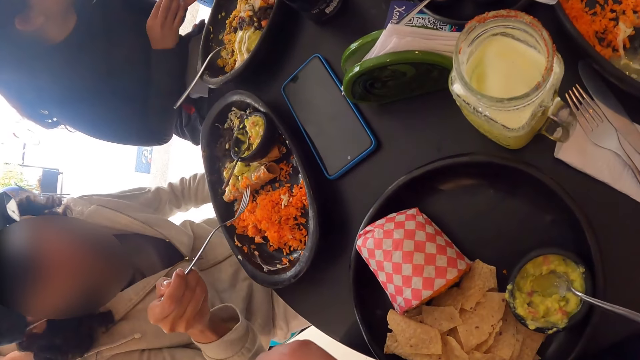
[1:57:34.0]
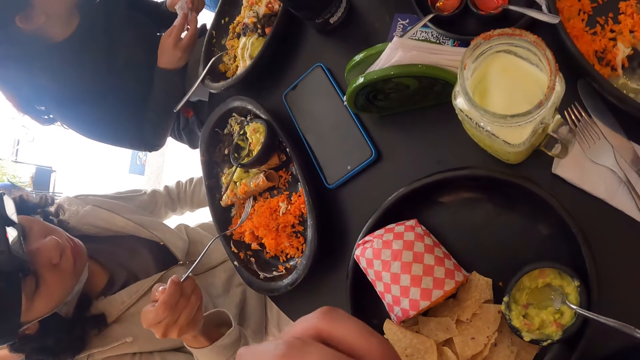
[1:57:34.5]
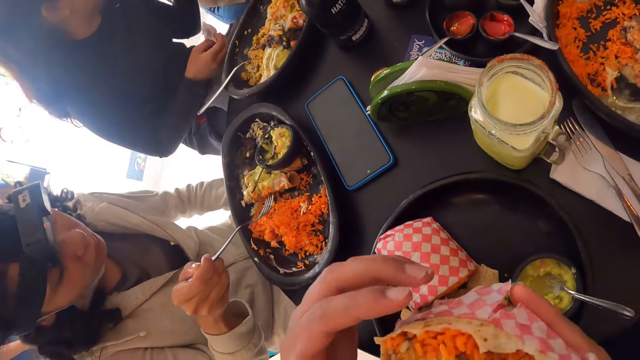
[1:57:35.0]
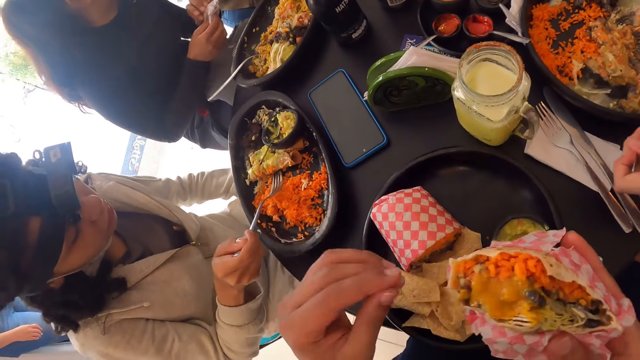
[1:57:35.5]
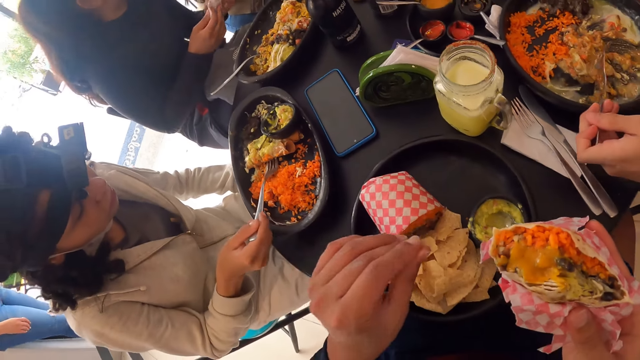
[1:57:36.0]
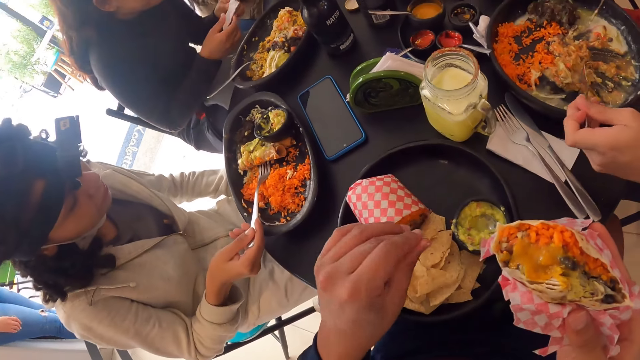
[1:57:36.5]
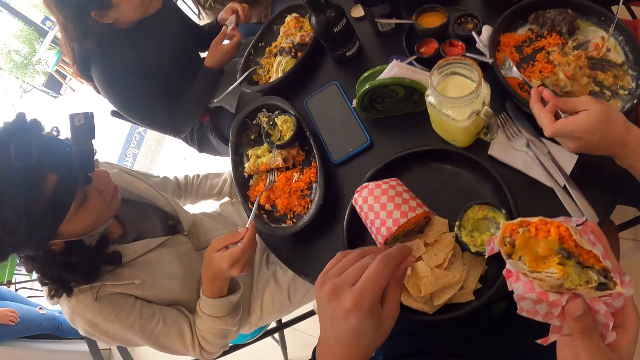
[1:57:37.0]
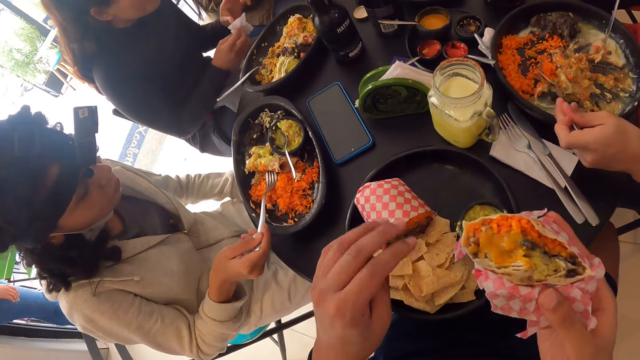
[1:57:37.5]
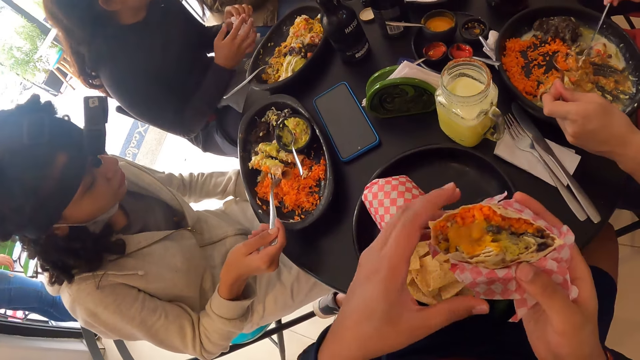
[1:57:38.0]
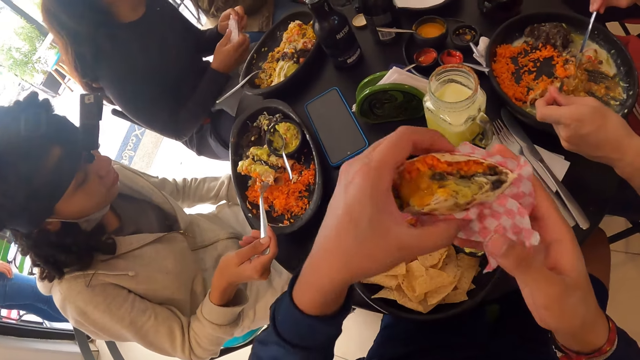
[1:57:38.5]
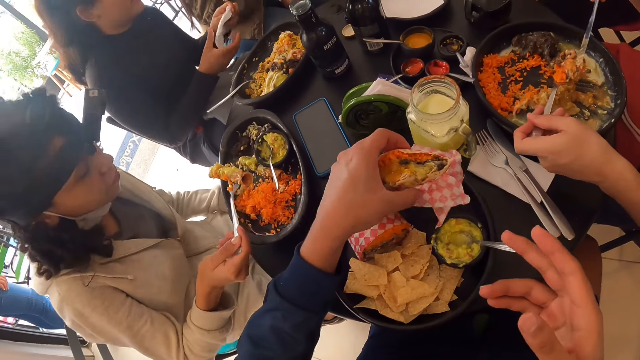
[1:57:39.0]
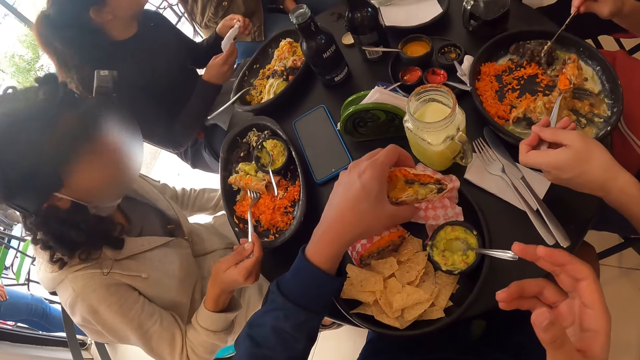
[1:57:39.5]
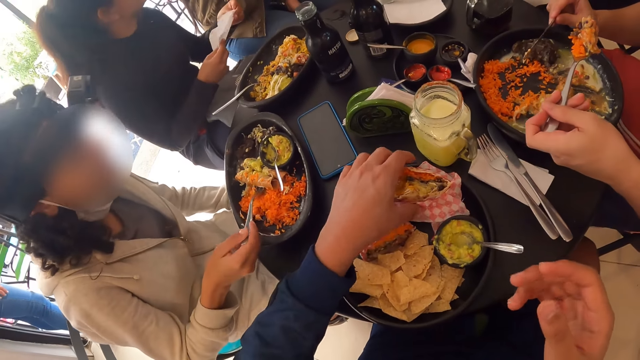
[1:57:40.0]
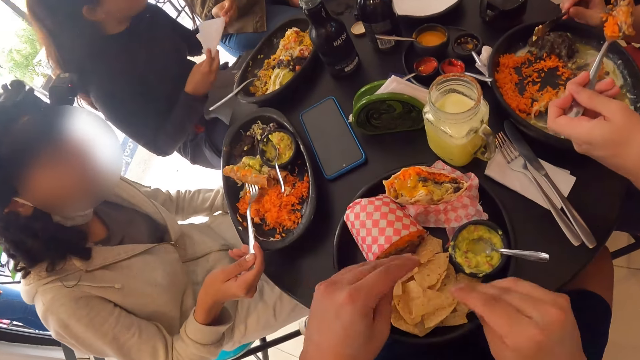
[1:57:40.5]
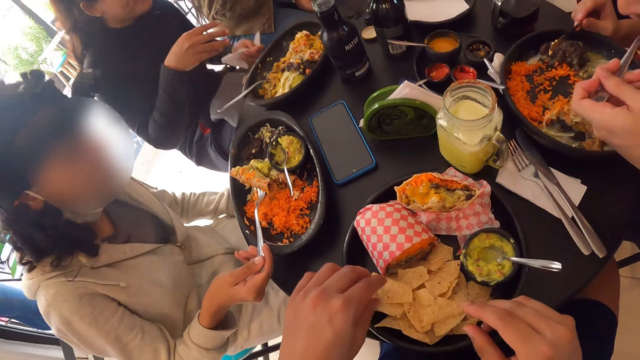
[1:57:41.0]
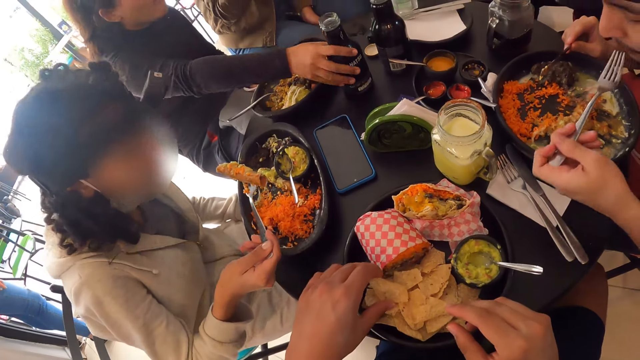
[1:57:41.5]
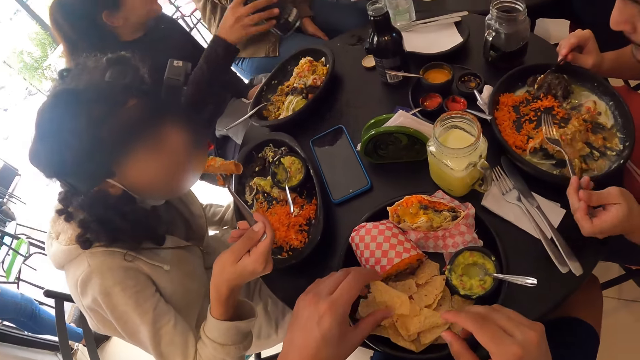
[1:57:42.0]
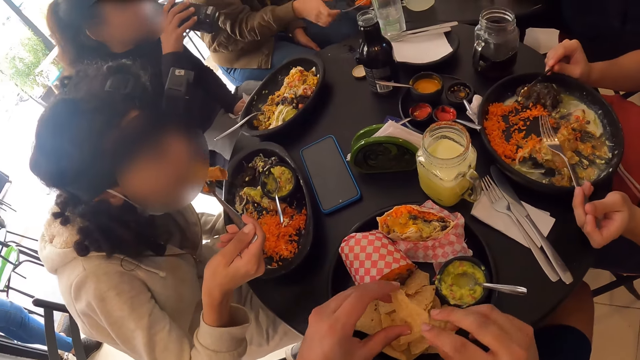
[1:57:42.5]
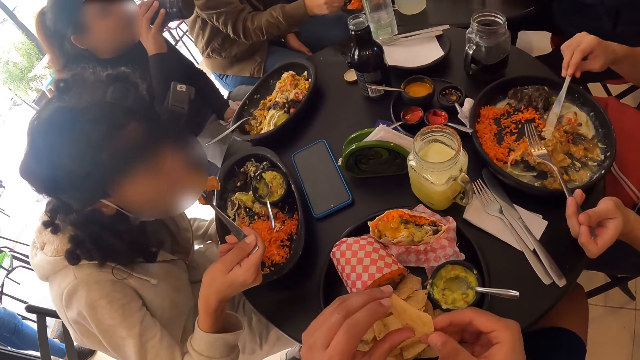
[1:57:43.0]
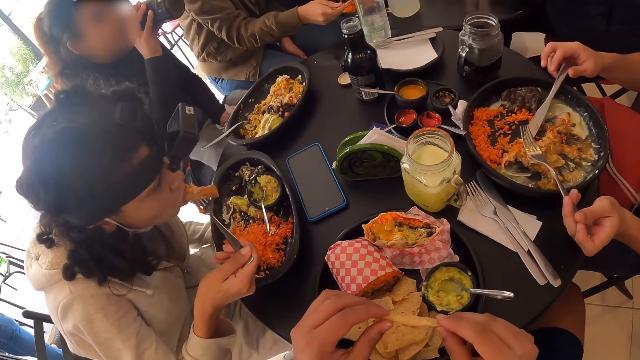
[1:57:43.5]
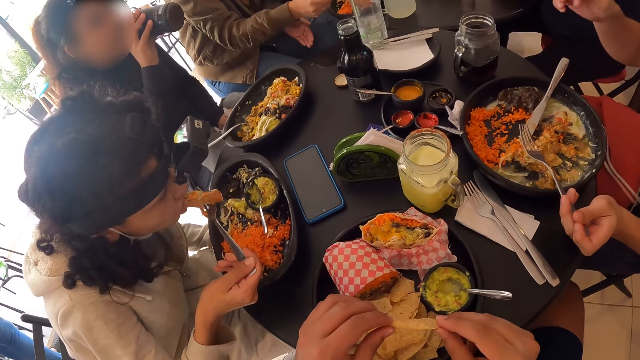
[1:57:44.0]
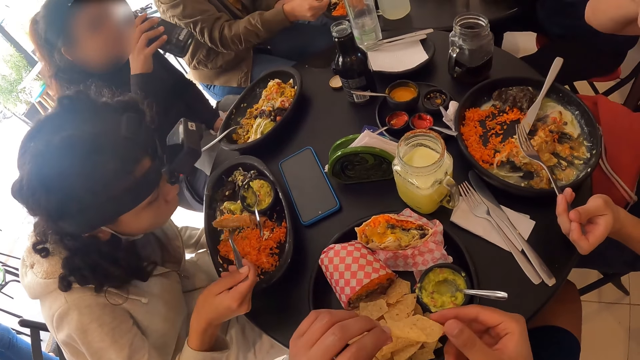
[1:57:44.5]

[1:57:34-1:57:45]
A man takes Chinese rice with samosa from the plate on the table with the fork in his left hand. A woman takes Chinese rice with salad from the plate of food on the table with the fork in her right hand. The camera wearer drops the salad wrap on the plate on the table with his left hand. The woman takes beef from the plate on the table with the fork in her right hand. The camera wearer takes a potato chip from the plate on the table with his left hand. Another woman picks up the bottle from the table with her right hand. The first woman puts the beef into her mouth with the fork in her right hand. The other woman drinks from the bottle in her right hand. The man drops the knife in his right hand into the plate on the table. The camera wearer passes the potato chip from his left hand to his right hand.

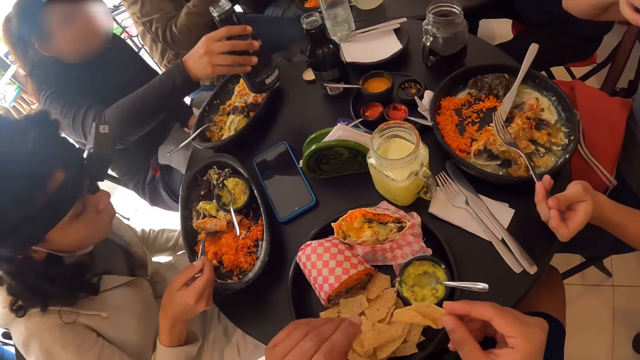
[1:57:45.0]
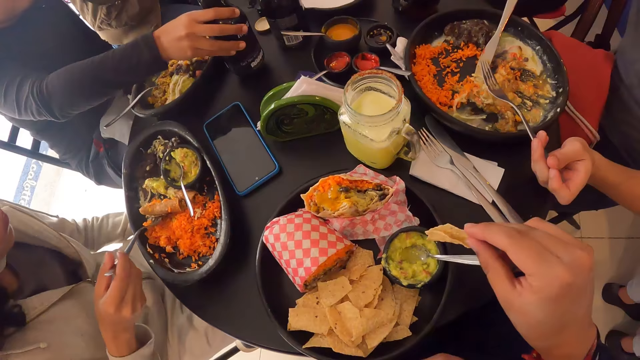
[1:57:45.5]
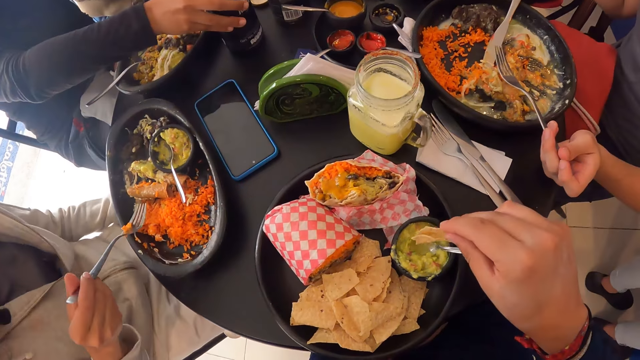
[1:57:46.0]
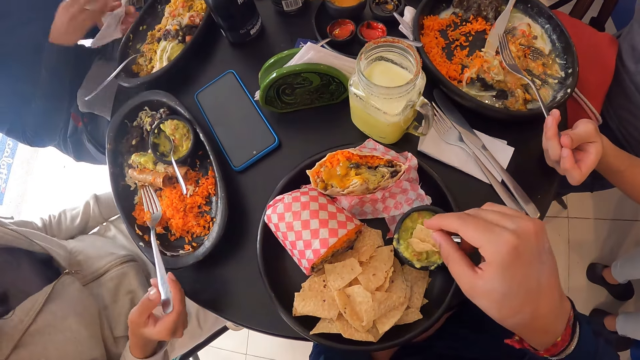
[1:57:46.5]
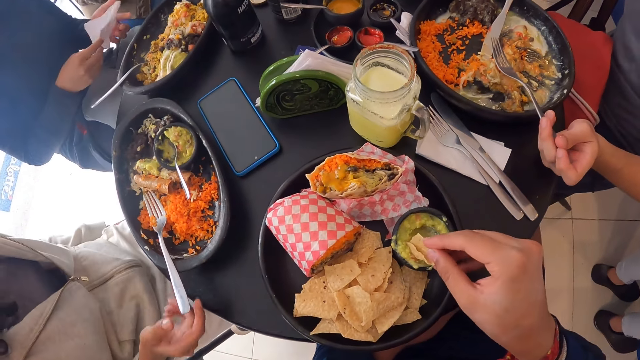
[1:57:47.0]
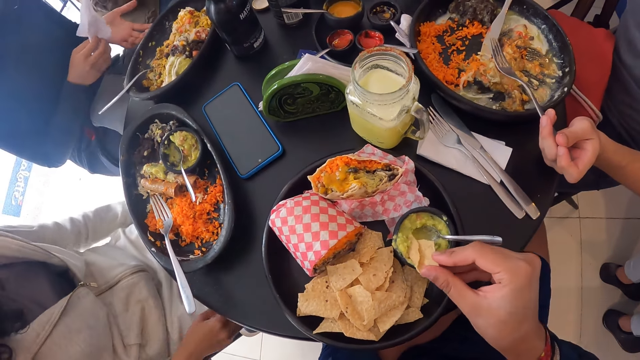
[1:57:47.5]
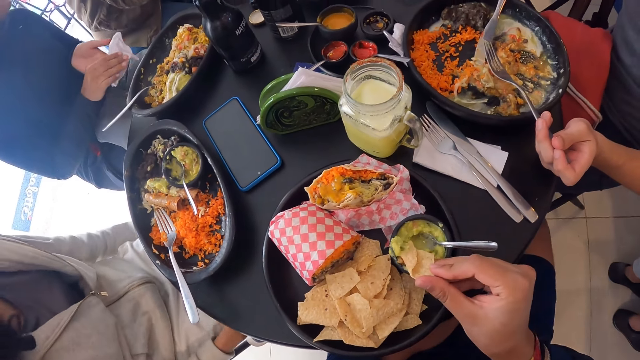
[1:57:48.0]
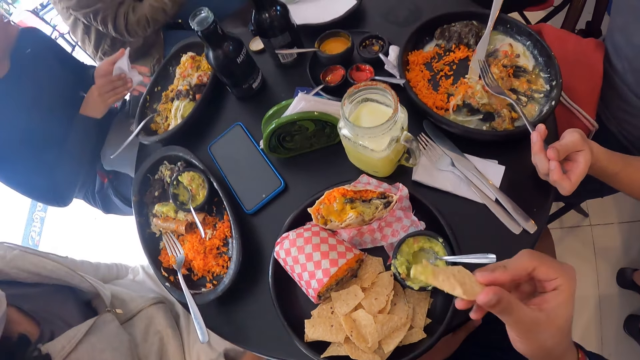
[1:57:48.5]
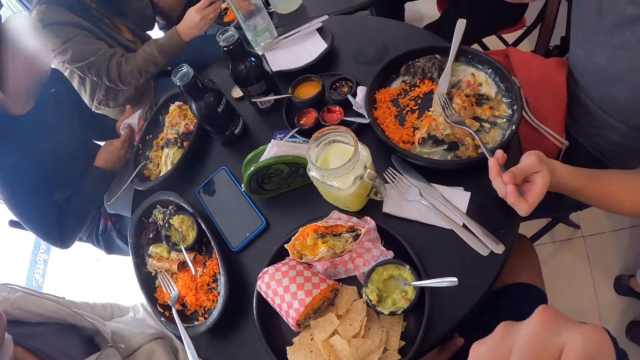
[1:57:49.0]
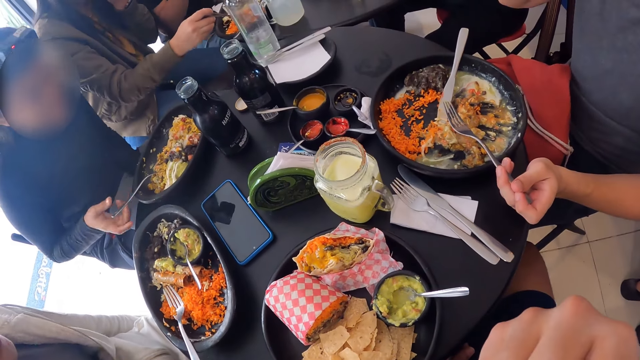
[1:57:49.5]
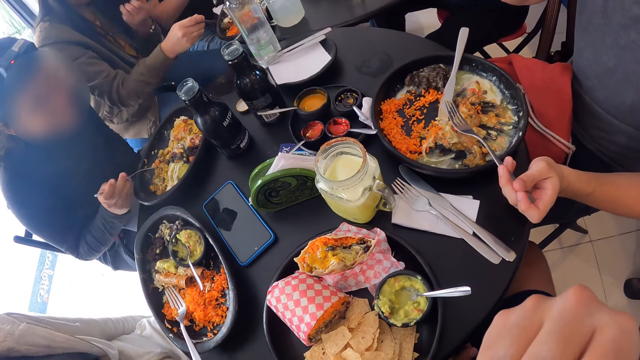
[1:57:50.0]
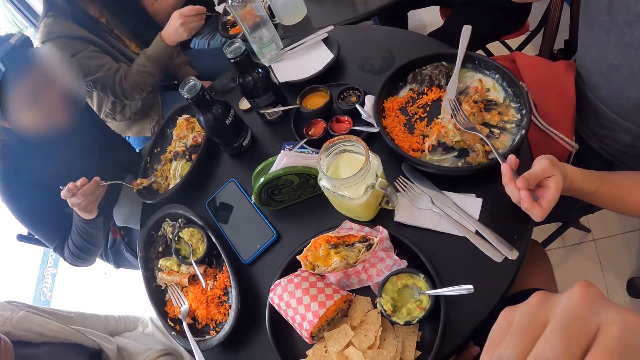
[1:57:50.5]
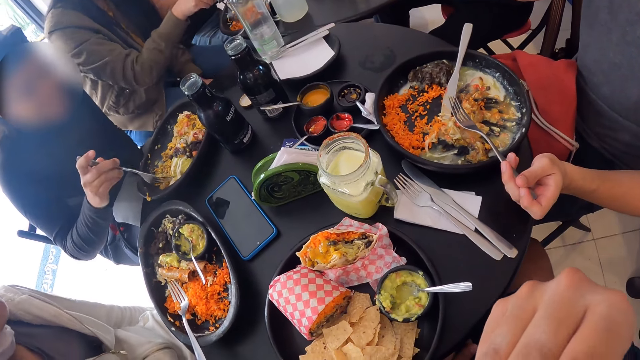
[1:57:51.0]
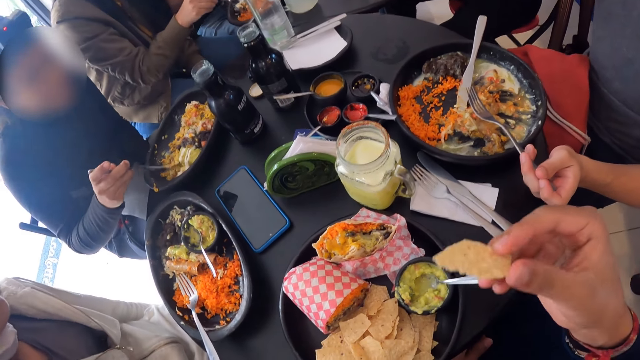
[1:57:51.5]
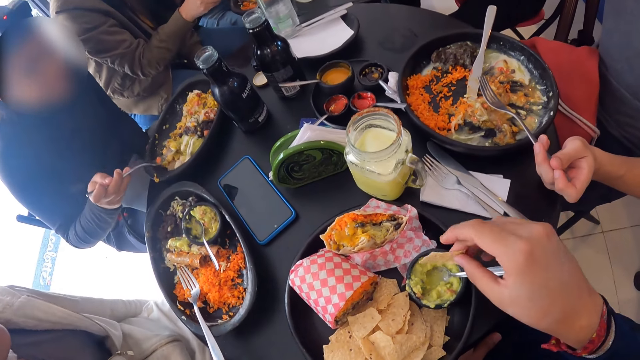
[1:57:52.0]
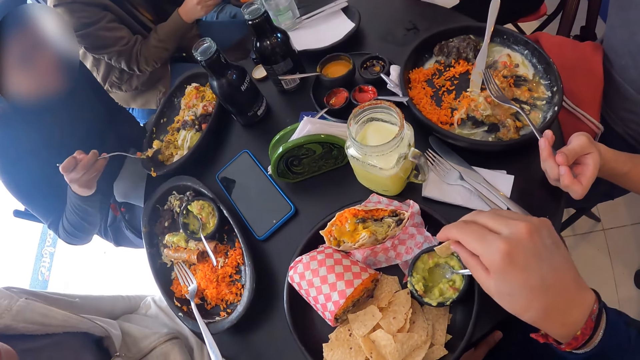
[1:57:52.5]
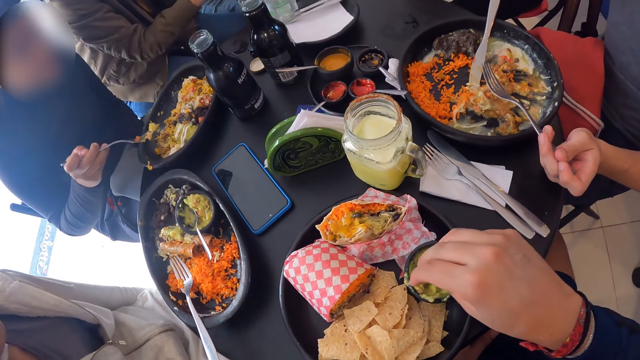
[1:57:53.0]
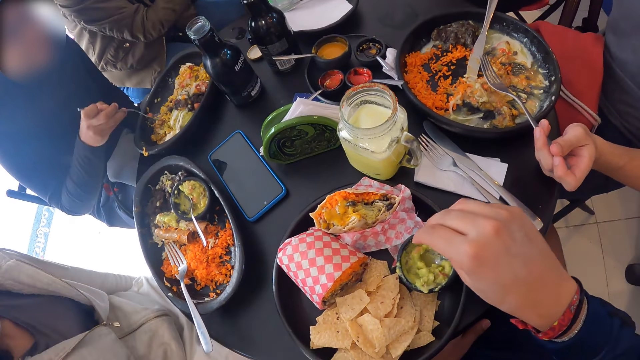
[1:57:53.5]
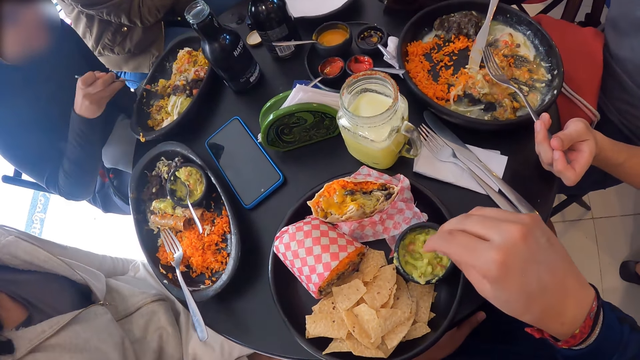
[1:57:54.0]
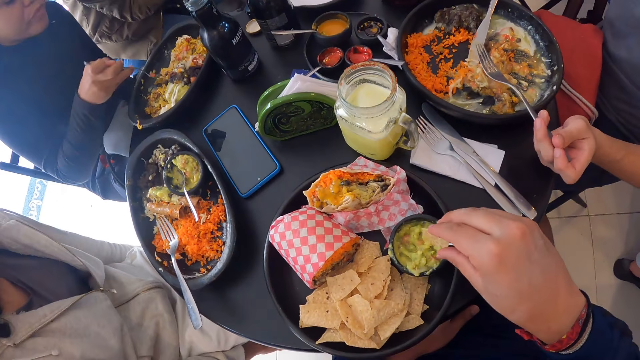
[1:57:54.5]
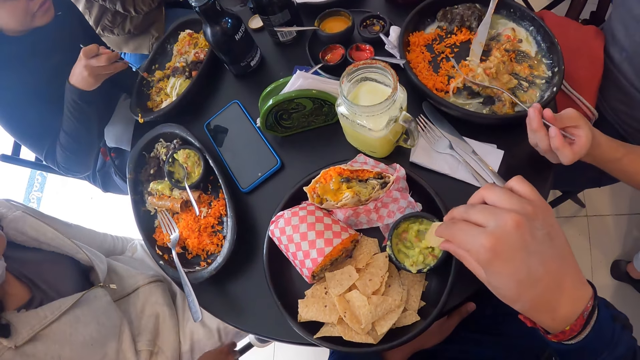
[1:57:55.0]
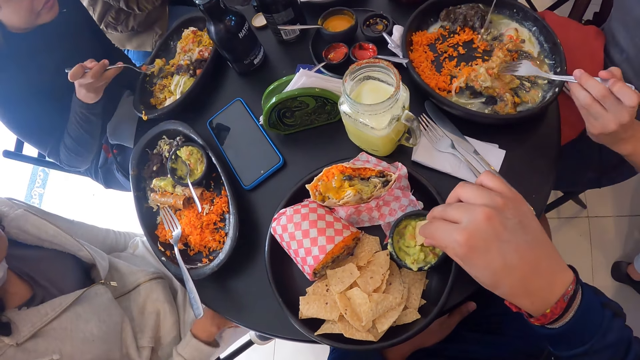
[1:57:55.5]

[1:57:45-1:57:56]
A woman drops the bottle on the table with her right hand. The camera wearer inserts the potato chip in his right hand into the plate of avocado spread on the table. Another woman drops the fork into the plate of food on the table with her right hand. The camera wearer scoops the avocado. The first woman cleans her left hand with a tissue in her right hand. The camera wearer eats the bread. The first woman takes the fork in the plate with her right hand and takes Chinese rice with veggies from the plate with the fork in her right hand. The camera wearer takes the avocado spread from the plate on the table with the potato chip in his right hand.
